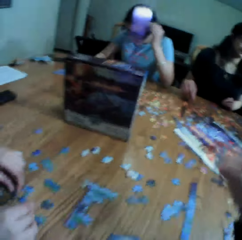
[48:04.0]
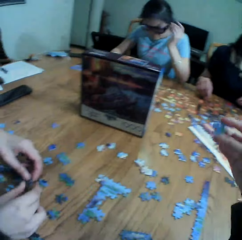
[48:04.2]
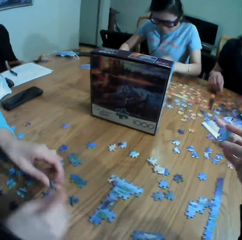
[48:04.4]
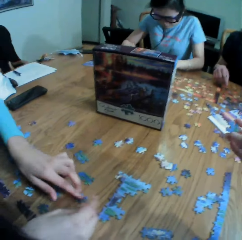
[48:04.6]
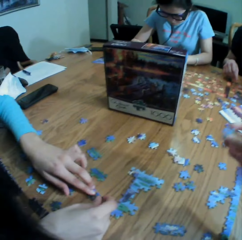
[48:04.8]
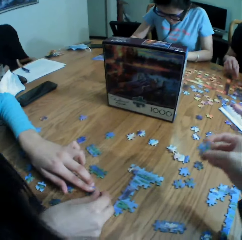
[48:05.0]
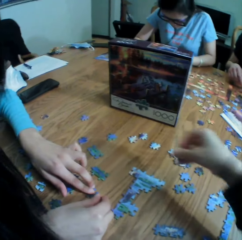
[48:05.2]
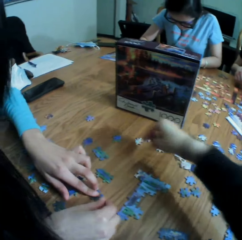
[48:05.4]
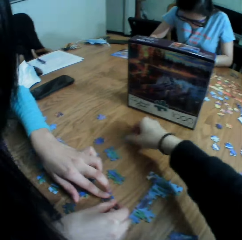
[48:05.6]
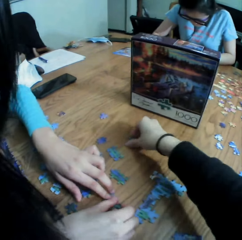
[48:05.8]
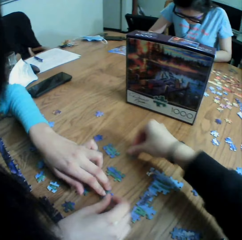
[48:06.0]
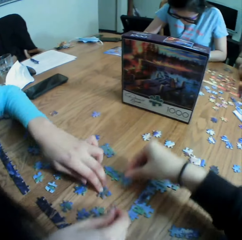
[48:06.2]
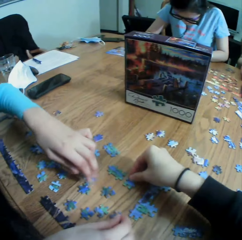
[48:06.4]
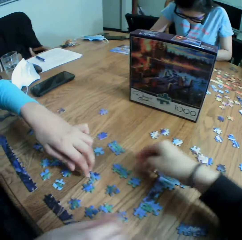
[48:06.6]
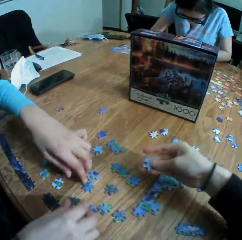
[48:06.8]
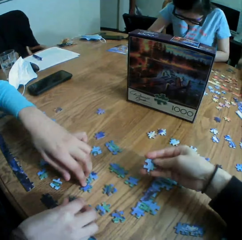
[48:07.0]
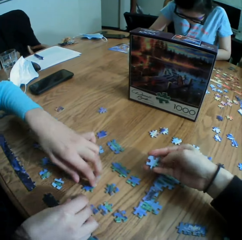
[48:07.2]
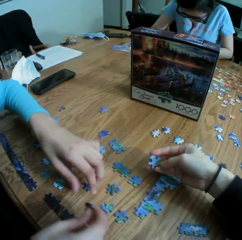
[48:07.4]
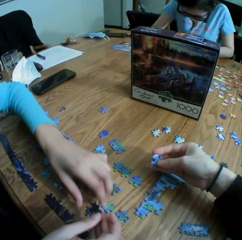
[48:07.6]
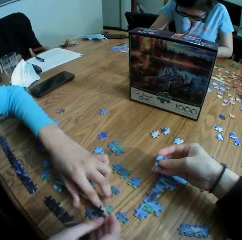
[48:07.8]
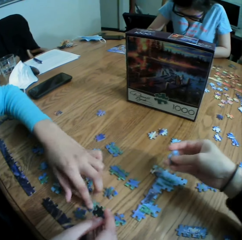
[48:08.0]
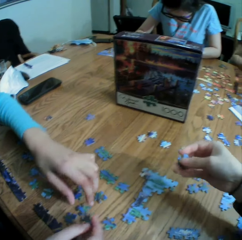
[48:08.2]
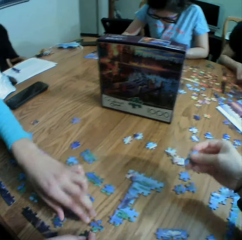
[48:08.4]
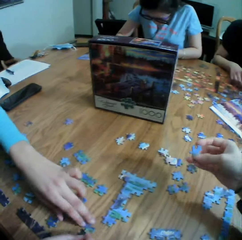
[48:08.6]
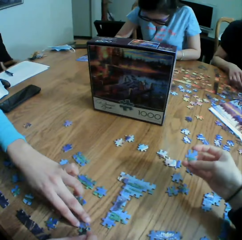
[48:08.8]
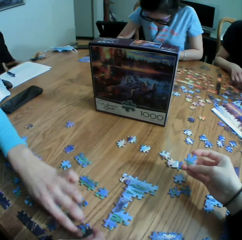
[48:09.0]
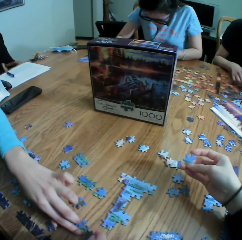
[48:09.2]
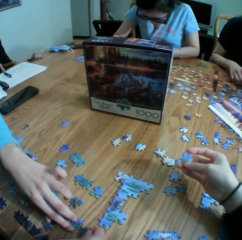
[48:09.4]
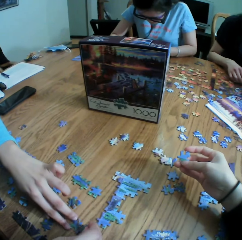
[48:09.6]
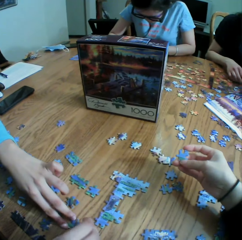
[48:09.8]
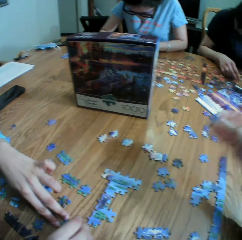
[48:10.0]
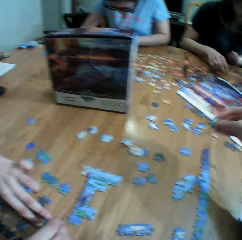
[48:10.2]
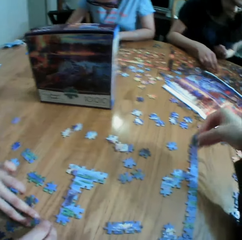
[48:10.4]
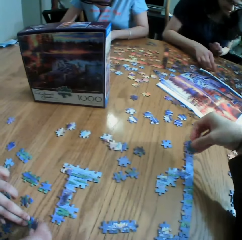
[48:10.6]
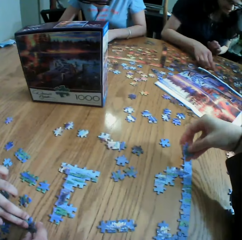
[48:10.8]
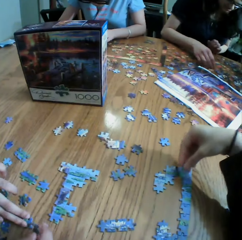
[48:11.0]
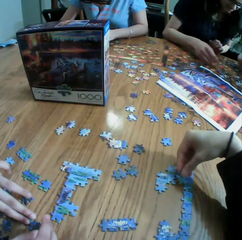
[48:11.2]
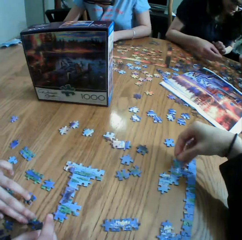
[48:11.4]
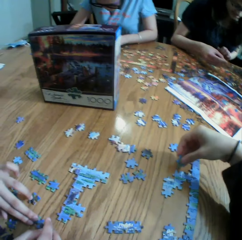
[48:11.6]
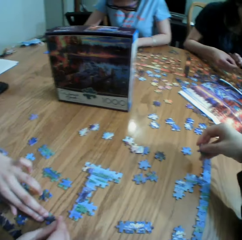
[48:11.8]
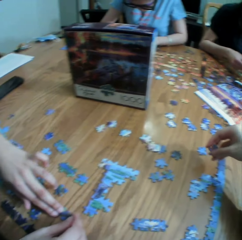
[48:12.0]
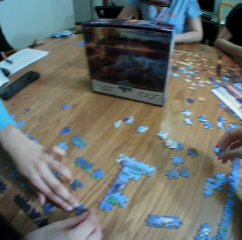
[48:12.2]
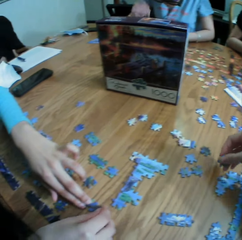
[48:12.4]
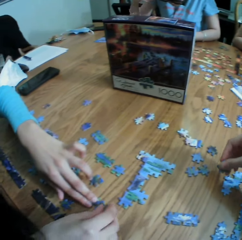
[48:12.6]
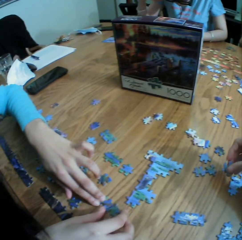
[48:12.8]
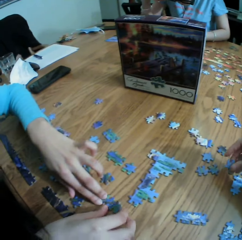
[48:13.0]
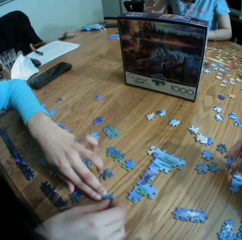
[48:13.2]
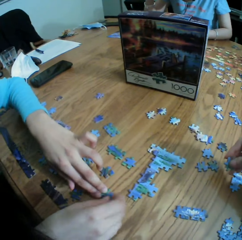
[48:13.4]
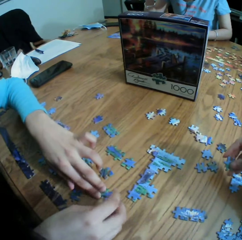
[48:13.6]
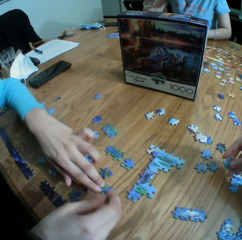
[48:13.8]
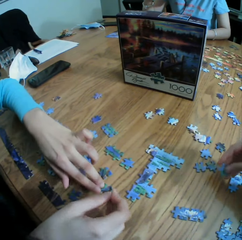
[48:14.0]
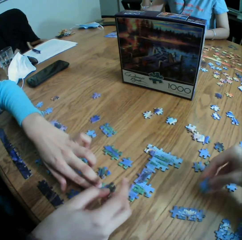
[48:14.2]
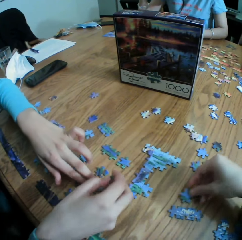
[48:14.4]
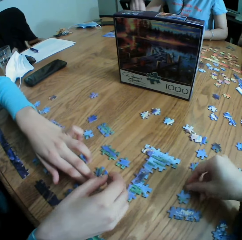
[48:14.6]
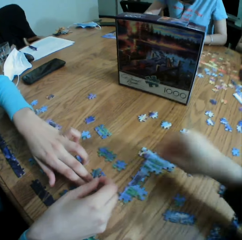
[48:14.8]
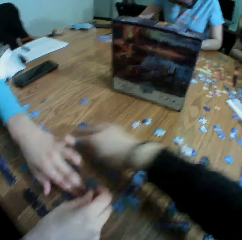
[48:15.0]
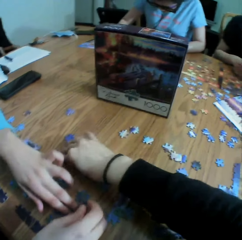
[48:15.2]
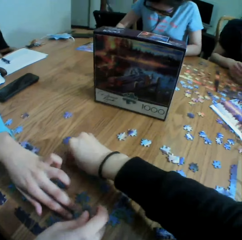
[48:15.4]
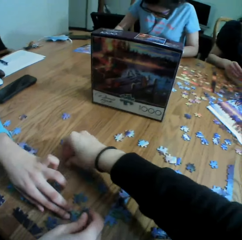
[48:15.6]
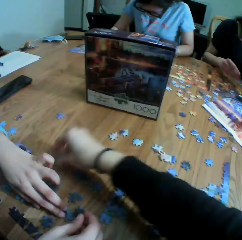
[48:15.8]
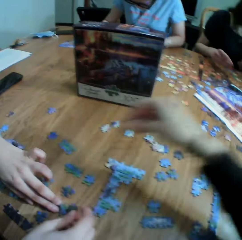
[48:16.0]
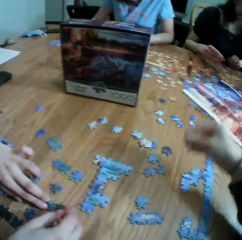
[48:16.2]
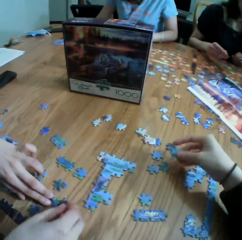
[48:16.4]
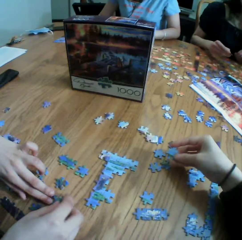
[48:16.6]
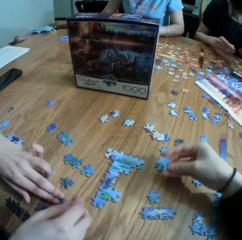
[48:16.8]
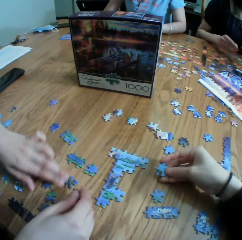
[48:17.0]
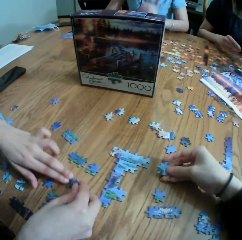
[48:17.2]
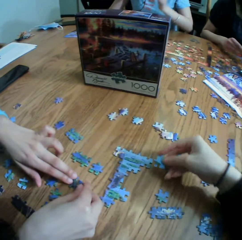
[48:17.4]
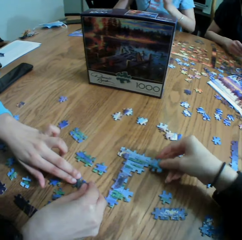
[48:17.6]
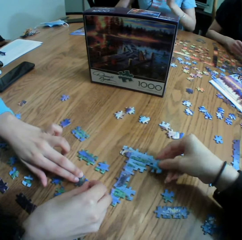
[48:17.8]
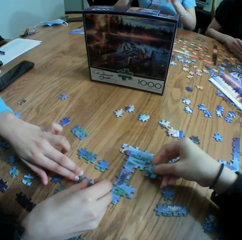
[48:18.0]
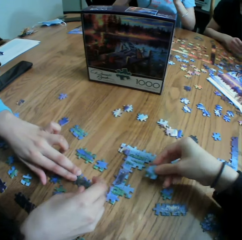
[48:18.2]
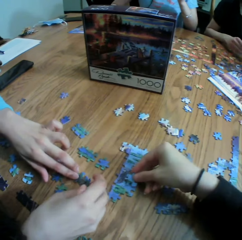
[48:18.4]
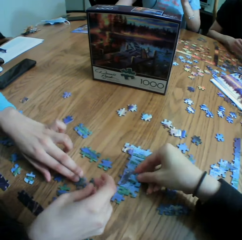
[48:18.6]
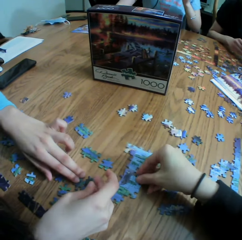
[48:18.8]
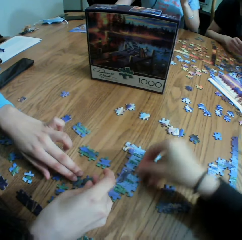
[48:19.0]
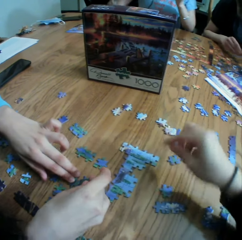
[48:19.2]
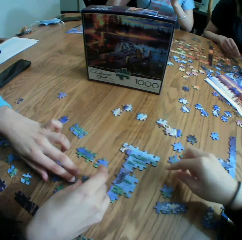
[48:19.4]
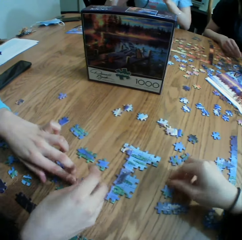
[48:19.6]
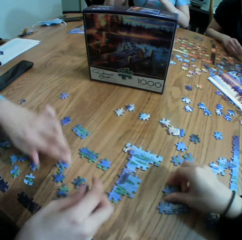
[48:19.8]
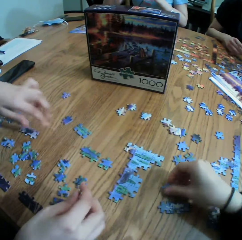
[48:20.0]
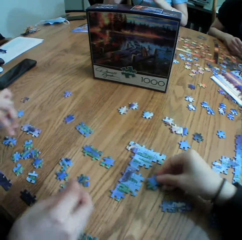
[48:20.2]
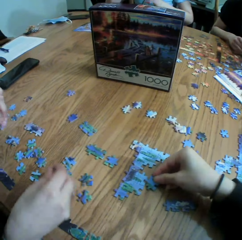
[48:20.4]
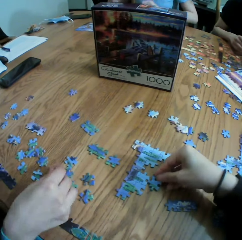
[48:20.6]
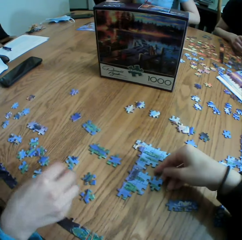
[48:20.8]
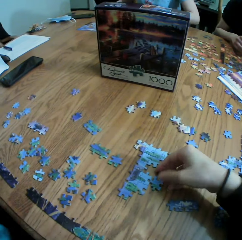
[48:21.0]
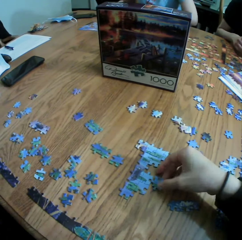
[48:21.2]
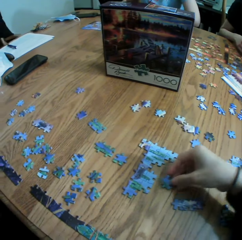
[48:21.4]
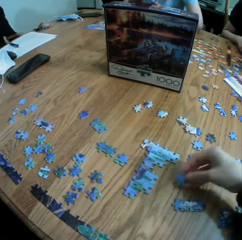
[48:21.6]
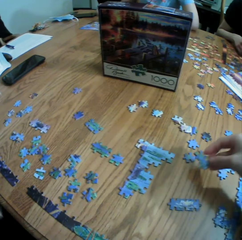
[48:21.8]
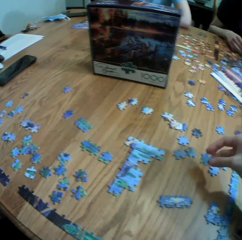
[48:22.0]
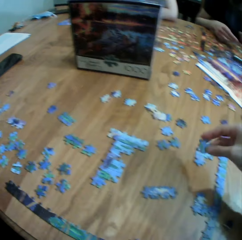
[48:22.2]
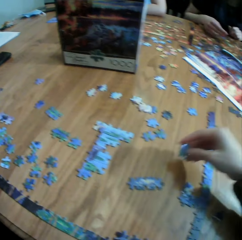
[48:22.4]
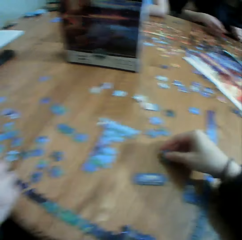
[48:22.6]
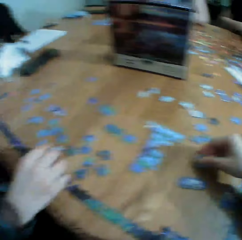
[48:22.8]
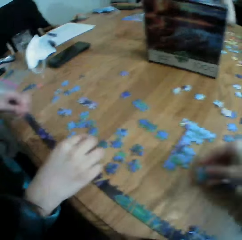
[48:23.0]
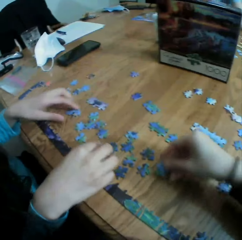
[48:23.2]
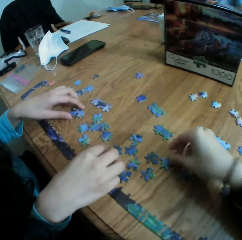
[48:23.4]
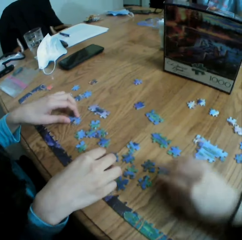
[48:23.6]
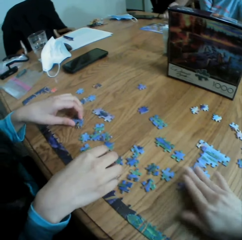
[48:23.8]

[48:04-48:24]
The camera wearer stares at a paper puzzle, moves the paper puzzle, and stares at the paper puzzle. A person arranges the paper puzzle. The camera wearer drops the paper puzzle. They pick up the paper puzzle. They drop the paper puzzle. They arrange the paper puzzle.

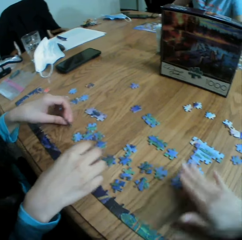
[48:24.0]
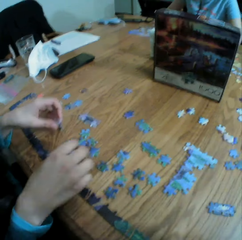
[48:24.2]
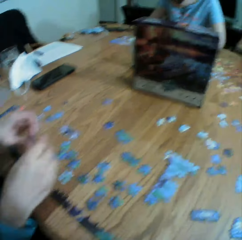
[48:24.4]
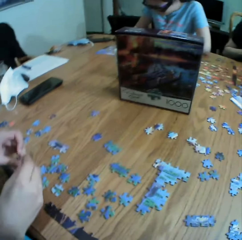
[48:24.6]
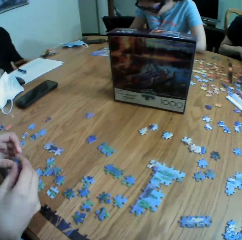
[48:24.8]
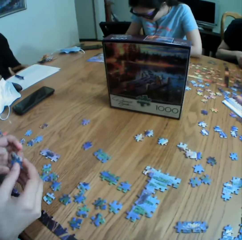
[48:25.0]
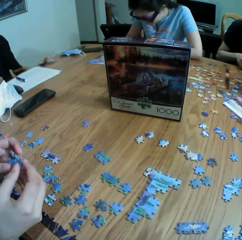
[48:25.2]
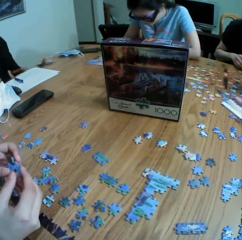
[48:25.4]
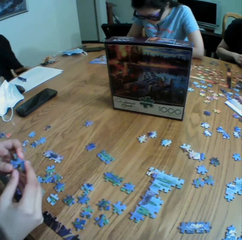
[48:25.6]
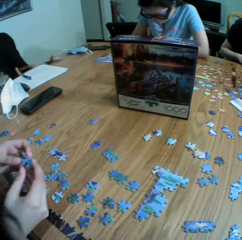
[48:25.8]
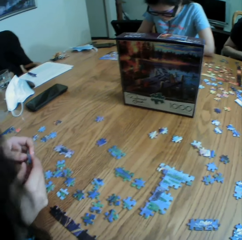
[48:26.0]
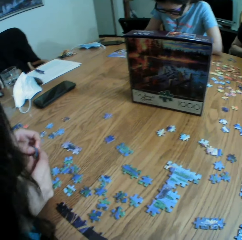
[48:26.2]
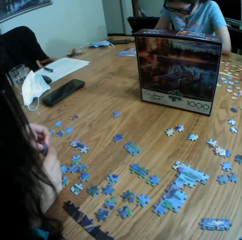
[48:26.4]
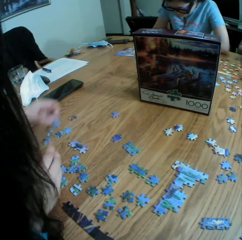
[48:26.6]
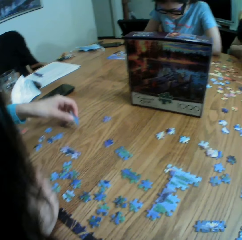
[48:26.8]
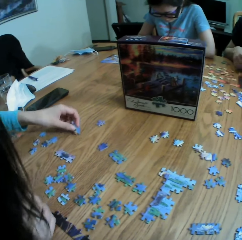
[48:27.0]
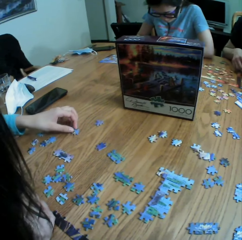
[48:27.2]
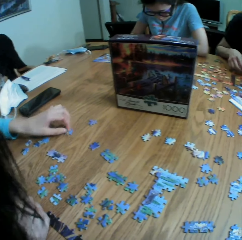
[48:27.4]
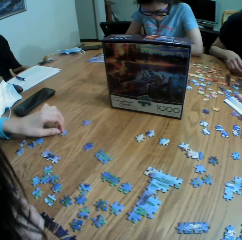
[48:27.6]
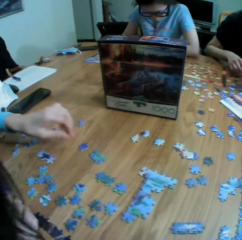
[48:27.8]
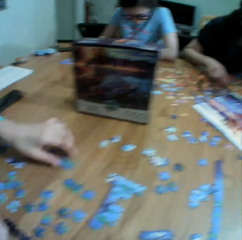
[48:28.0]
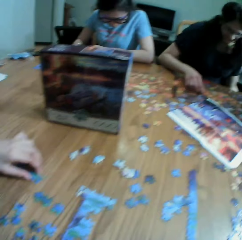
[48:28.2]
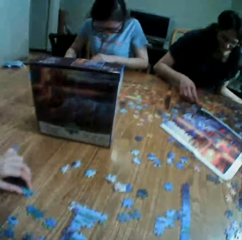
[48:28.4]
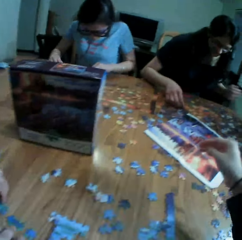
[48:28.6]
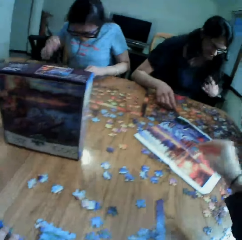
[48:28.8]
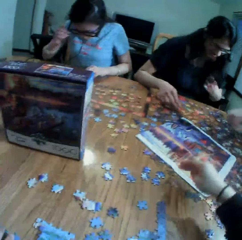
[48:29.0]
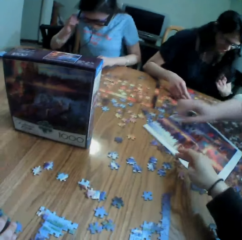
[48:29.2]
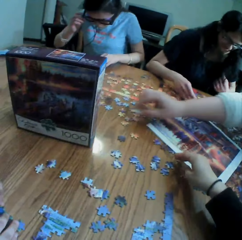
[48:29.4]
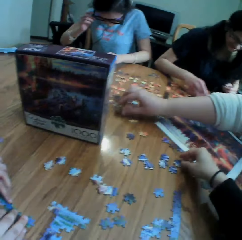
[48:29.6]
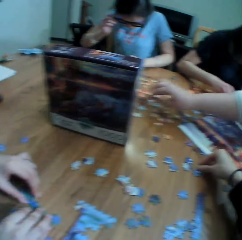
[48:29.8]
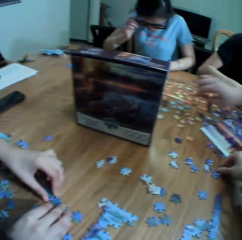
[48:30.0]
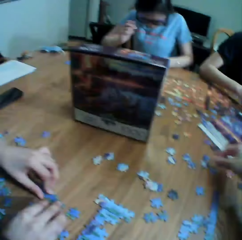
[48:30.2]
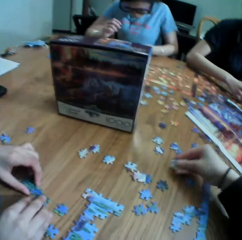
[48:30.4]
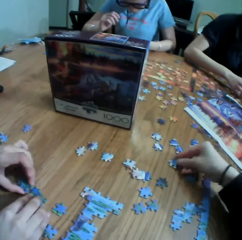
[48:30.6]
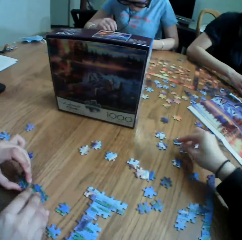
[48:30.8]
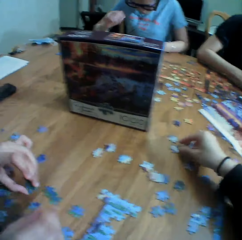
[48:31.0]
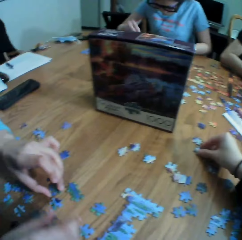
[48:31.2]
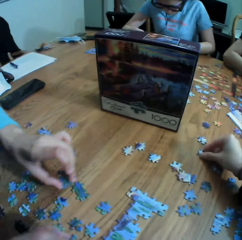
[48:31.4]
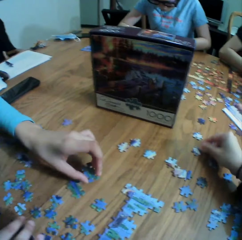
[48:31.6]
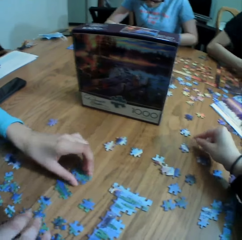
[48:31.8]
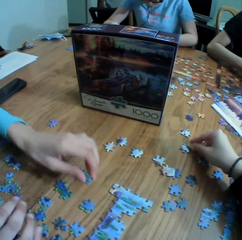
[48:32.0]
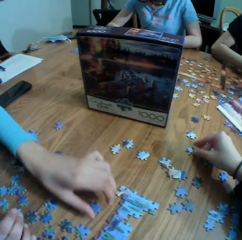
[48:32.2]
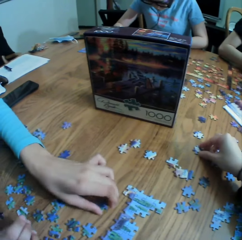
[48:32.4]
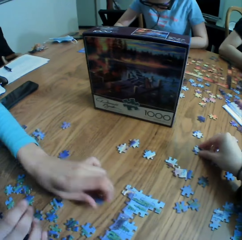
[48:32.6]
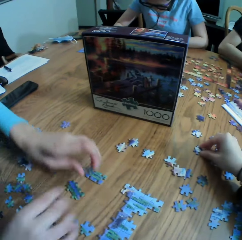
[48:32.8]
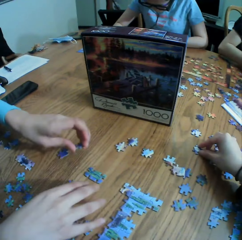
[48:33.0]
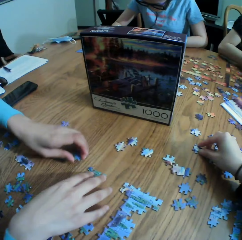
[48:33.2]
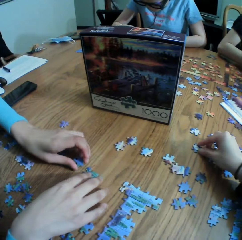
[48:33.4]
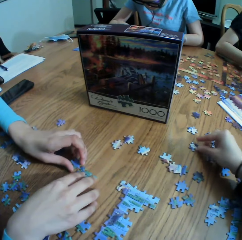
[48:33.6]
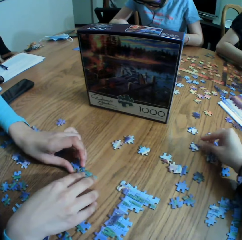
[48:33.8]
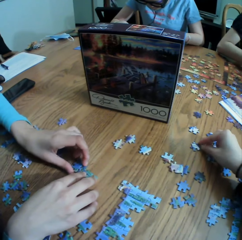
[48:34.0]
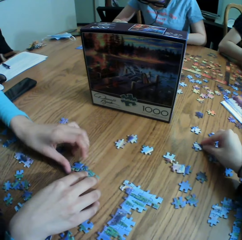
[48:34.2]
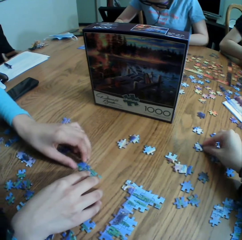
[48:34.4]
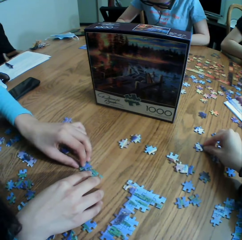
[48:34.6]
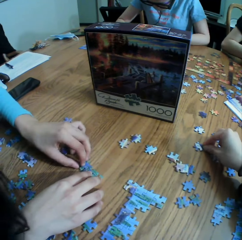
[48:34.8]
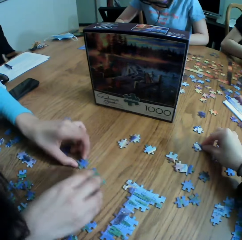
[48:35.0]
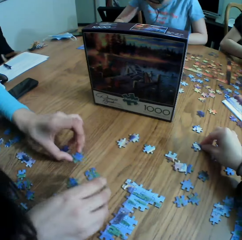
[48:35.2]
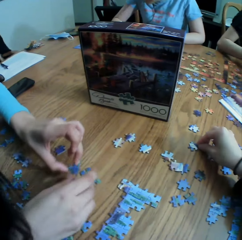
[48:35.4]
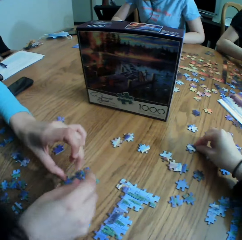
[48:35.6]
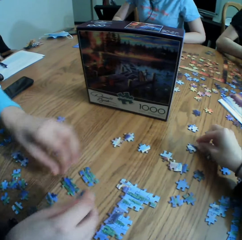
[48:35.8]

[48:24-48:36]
A person drops a paper puzzle. The person picks up the paper puzzle. Another person drops the paper puzzle. The camera wearer moves the paper puzzle. The first person arranges the paper puzzle.
